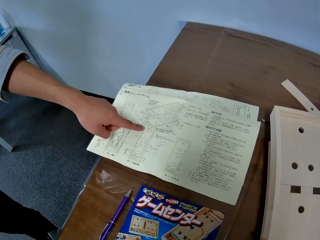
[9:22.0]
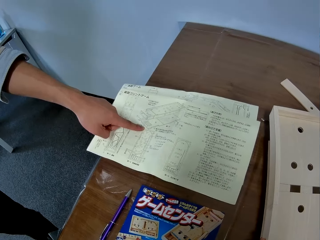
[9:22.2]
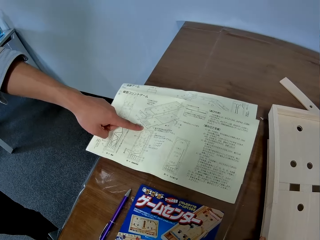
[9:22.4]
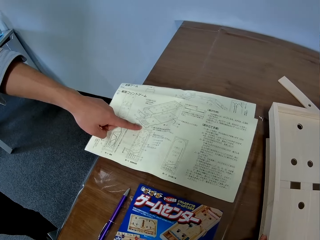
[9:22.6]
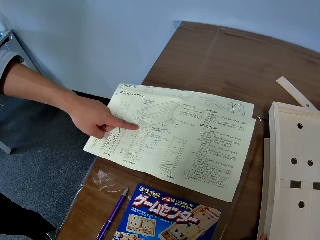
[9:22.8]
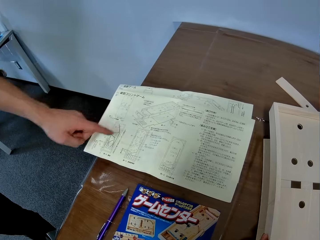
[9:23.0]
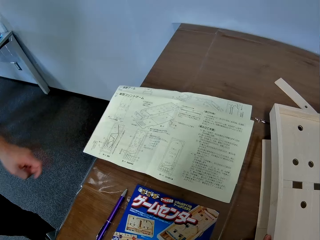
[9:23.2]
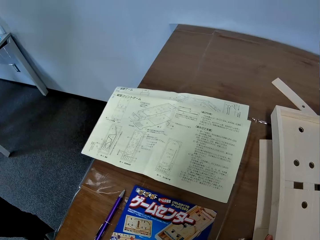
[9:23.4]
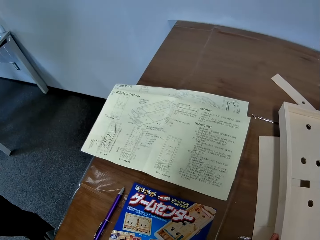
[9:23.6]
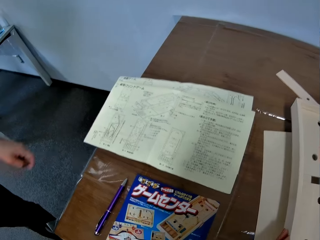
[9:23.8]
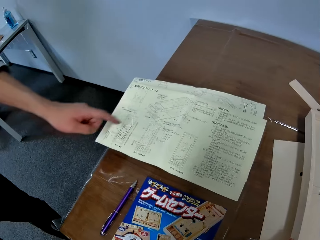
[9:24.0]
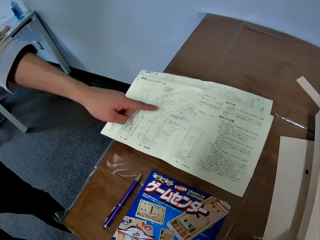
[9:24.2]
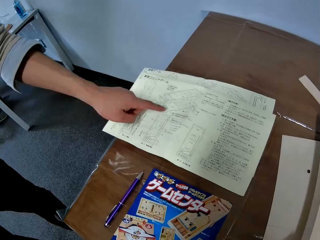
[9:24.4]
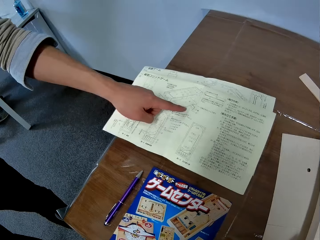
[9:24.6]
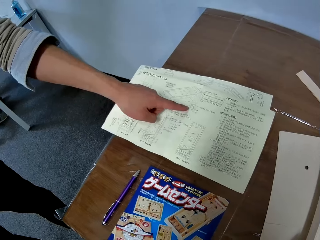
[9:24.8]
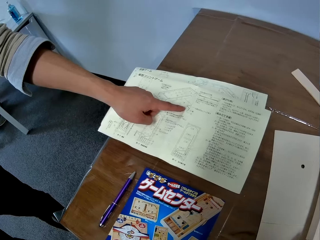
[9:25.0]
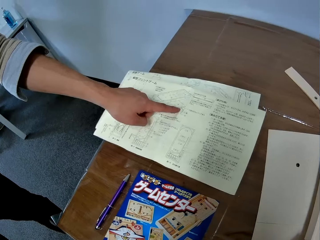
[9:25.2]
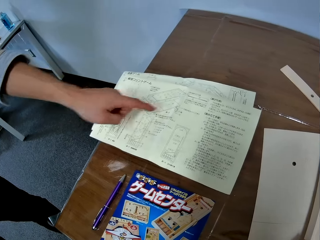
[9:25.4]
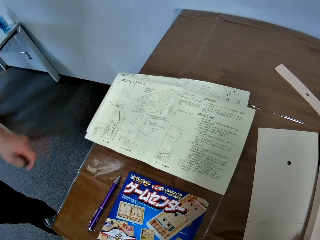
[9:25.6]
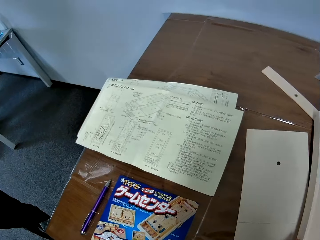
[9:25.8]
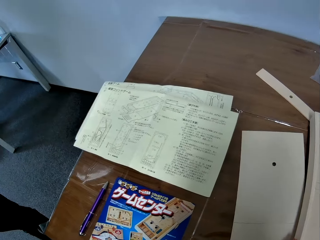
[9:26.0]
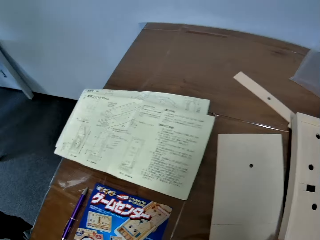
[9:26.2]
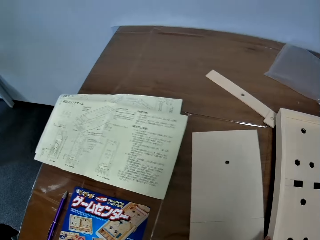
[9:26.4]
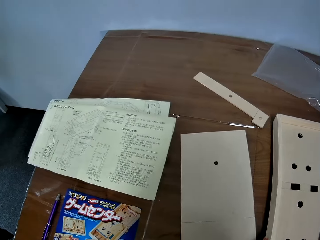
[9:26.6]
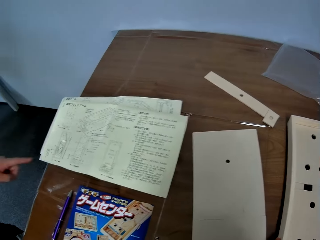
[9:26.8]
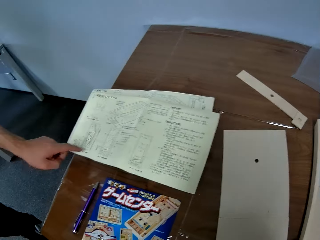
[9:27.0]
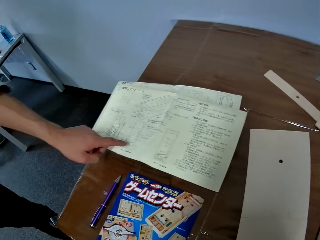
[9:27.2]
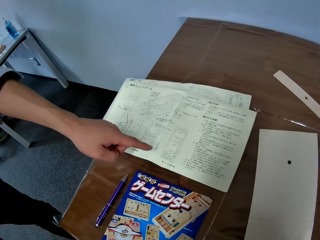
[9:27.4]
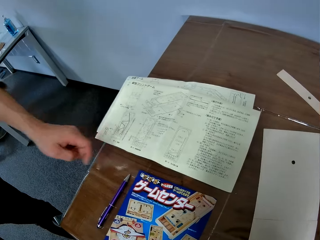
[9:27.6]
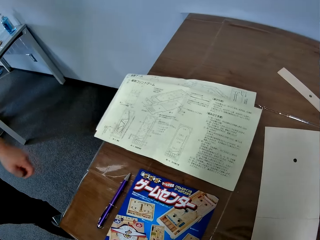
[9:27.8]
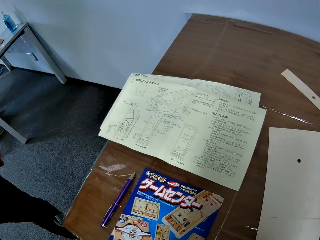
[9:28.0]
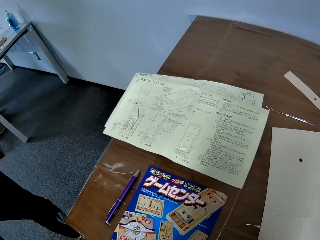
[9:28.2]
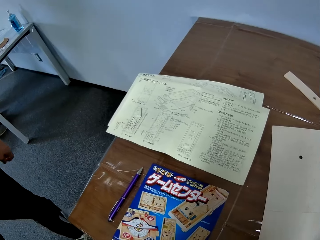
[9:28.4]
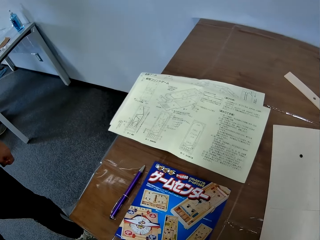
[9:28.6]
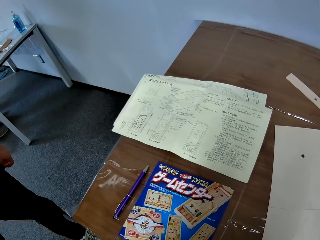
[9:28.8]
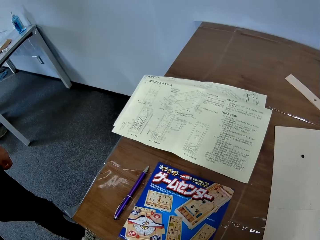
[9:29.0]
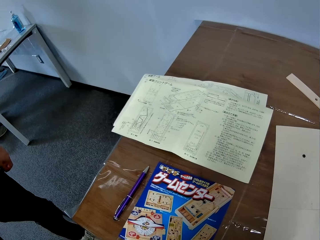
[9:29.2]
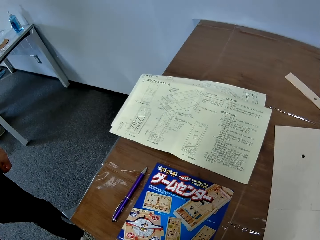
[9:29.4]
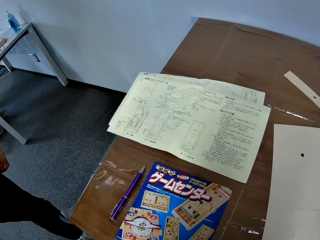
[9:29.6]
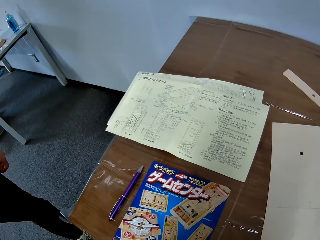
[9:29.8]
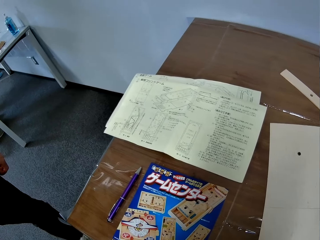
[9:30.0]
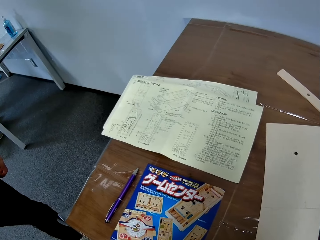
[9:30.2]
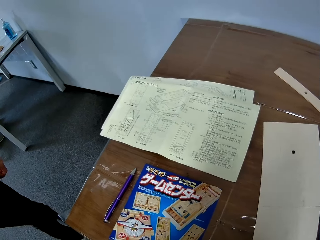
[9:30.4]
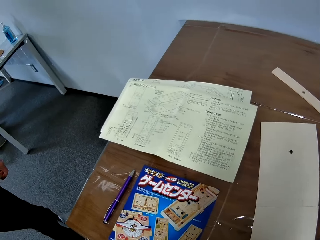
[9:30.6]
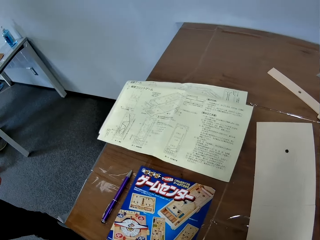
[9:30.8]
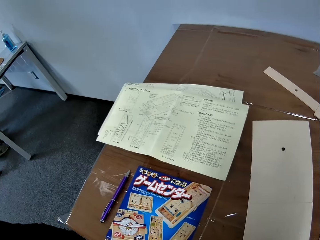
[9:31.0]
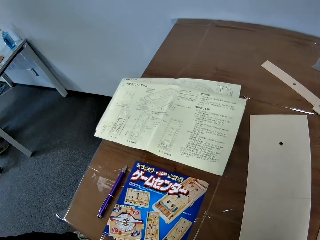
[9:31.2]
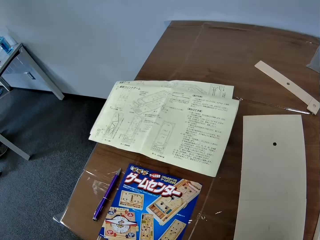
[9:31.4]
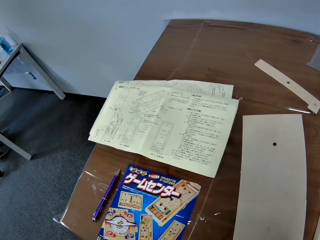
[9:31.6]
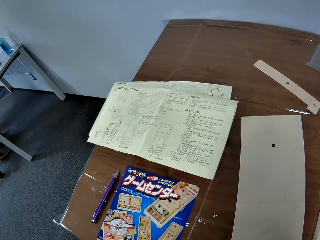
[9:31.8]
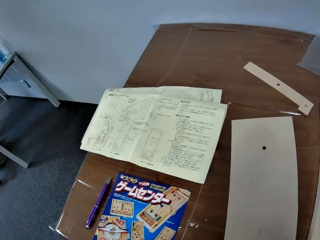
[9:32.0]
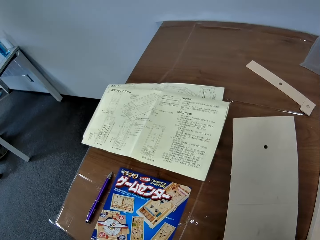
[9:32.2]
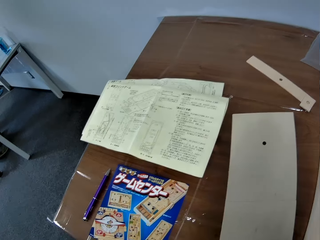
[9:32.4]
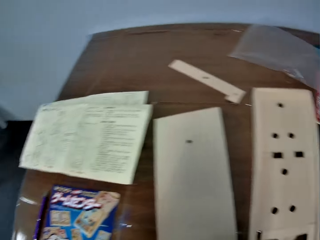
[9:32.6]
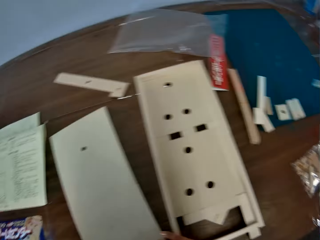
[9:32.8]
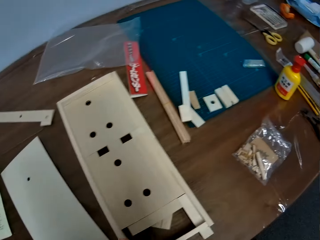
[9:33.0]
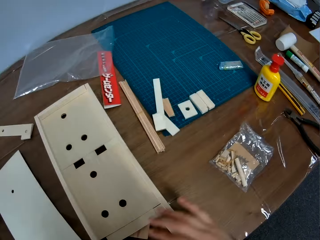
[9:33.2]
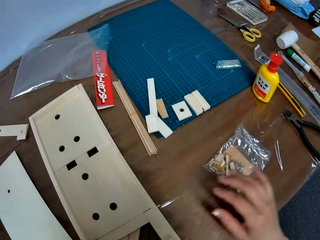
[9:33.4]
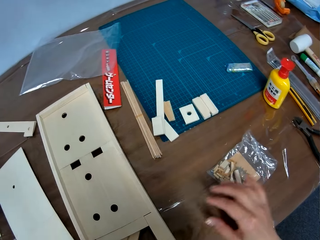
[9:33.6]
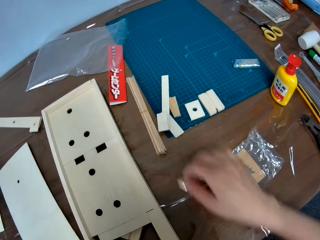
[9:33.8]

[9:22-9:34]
The camera wearer moves a paperboard model on a table. A lady looks around the table. The lady hovers her hand on the manual and points at the piece of paper manual on the table. The camera wearer looks around the table. The lady looks around the table. She walks away from the camera wearer and walks around a room.

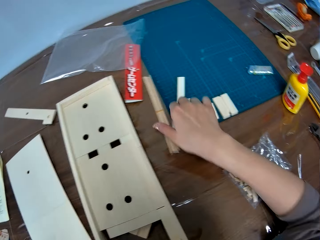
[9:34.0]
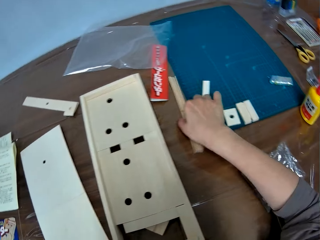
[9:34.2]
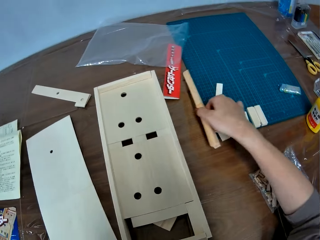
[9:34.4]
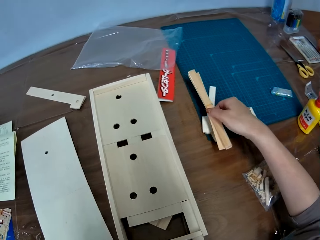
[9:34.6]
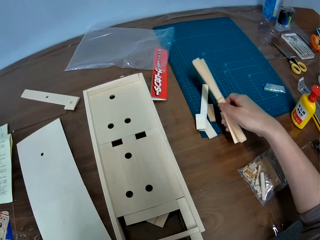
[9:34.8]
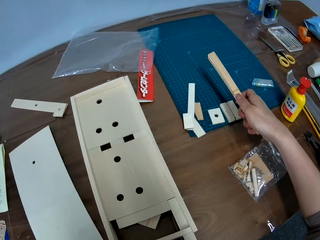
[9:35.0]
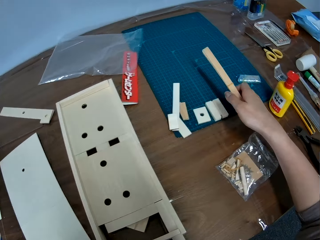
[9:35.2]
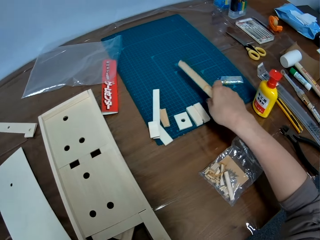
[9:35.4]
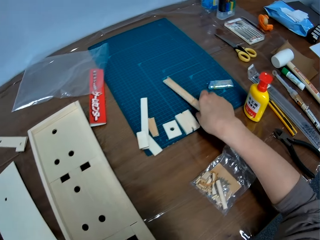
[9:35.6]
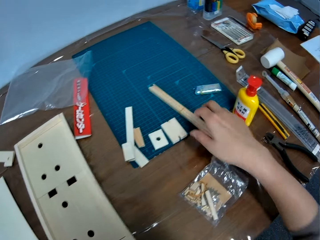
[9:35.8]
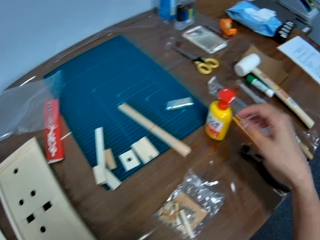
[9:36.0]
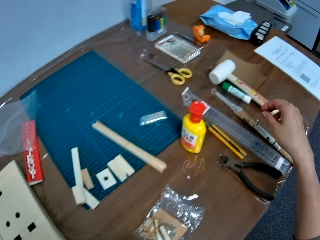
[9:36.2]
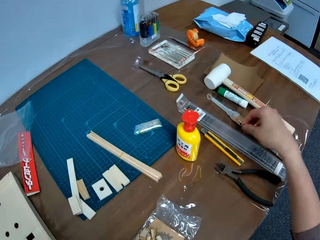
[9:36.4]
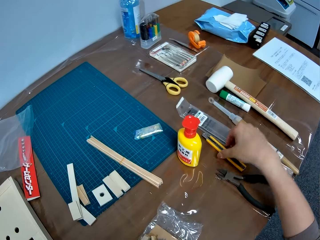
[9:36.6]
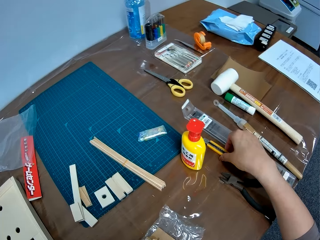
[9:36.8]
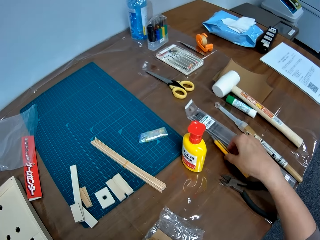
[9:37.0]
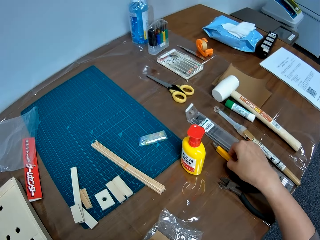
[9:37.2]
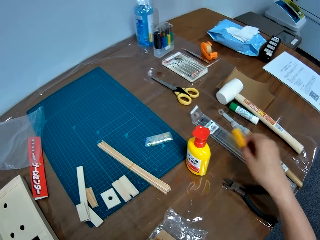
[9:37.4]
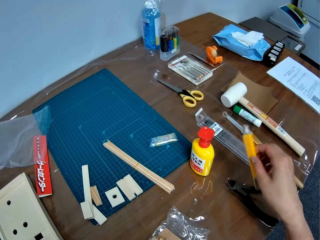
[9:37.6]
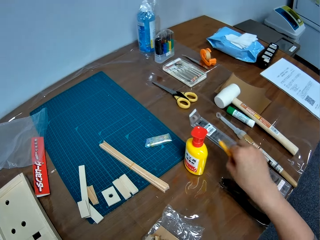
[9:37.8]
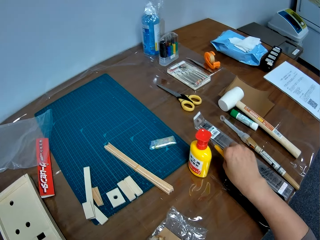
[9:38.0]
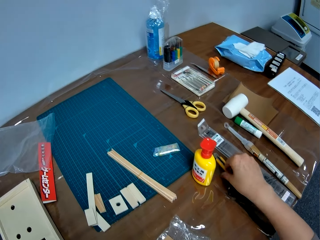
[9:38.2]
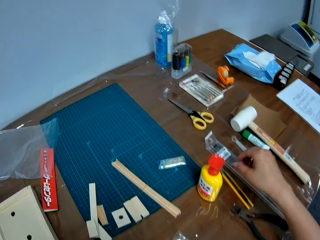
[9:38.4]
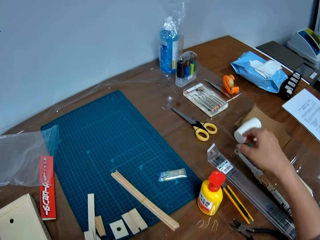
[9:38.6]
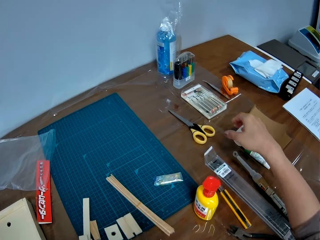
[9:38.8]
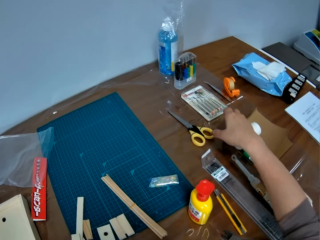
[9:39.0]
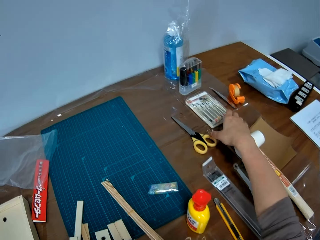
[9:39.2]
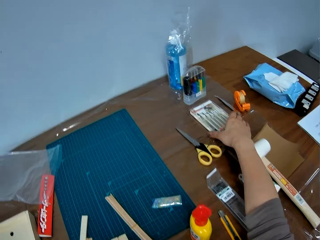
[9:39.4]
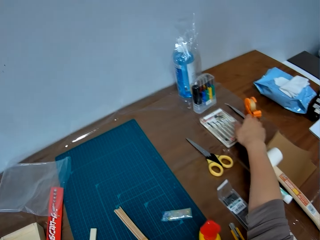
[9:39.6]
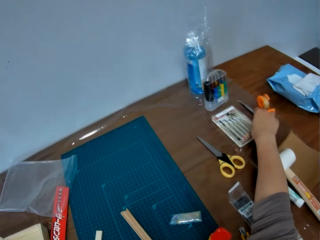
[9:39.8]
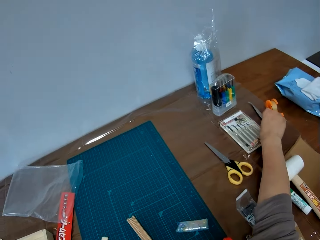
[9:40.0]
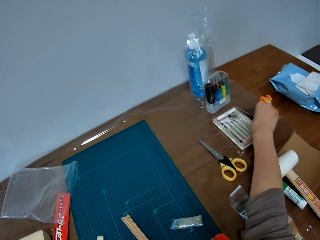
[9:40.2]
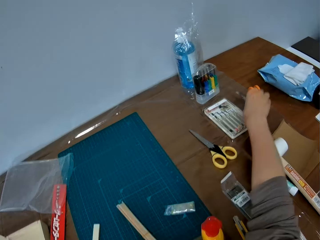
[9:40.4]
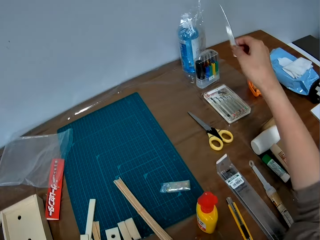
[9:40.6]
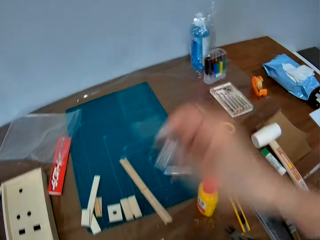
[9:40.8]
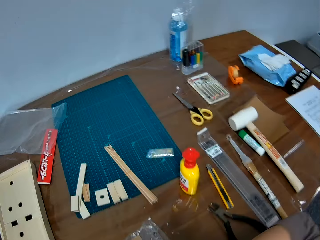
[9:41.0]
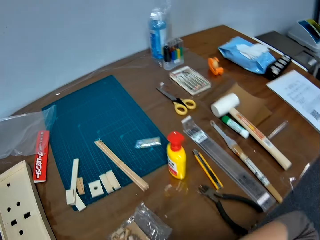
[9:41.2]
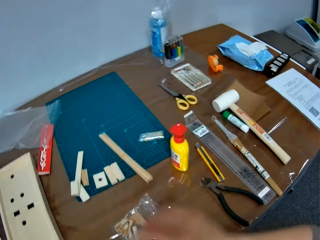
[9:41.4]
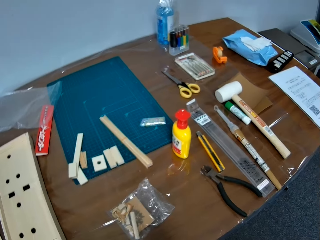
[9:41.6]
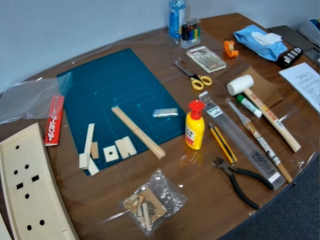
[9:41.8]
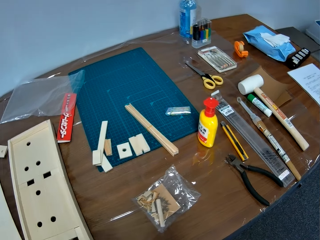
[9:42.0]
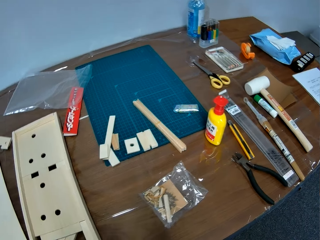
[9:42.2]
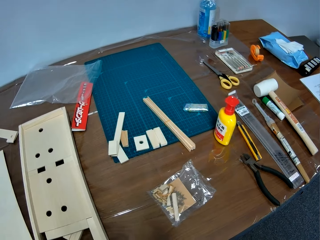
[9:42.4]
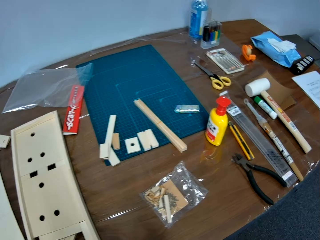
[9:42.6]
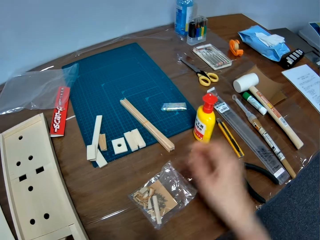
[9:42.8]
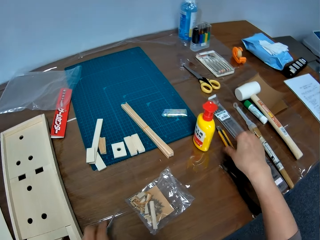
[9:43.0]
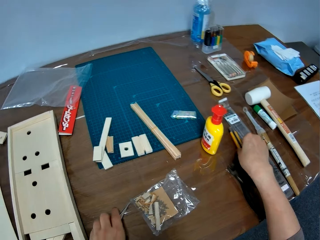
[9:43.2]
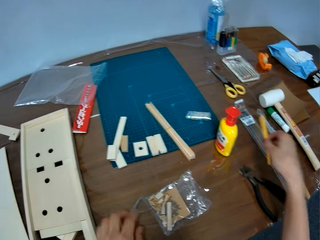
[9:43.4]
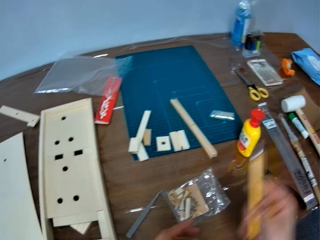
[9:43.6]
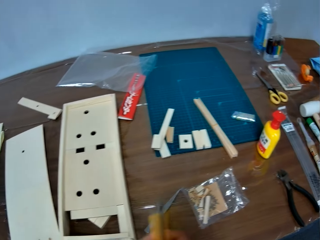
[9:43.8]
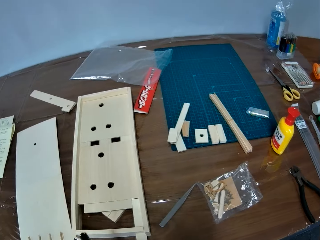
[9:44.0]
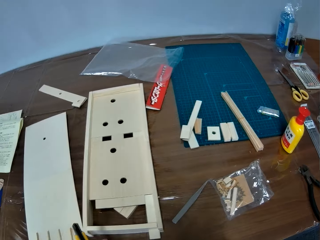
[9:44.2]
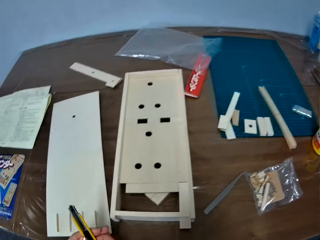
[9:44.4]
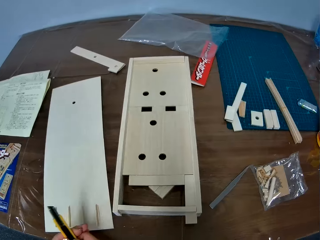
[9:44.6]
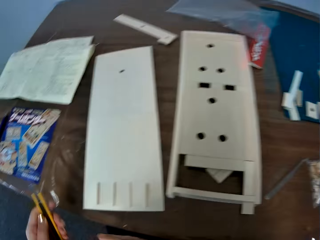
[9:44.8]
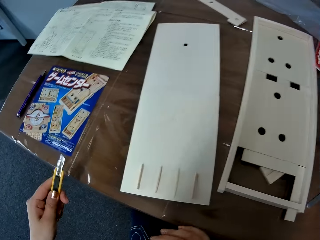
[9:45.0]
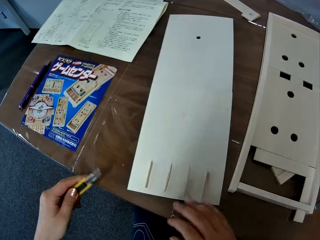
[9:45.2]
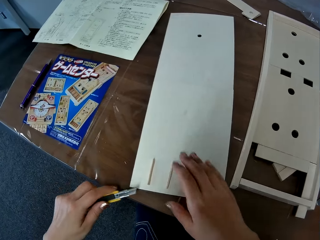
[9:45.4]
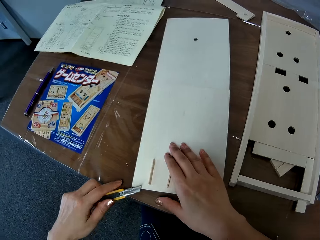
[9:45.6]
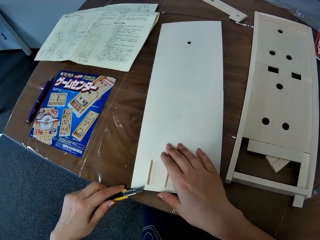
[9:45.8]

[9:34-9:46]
The camera wearer picks up pieces of paperboard from a table. They put the bunch of paperboard on a cutting mat. They pick up a cutter or folding knife. They move the folding knife on the table. They drop the cutter. They pick up tweezers from the table. They look around the table. They put down the tweezers on the table. They pick up the folding knife from the table.
